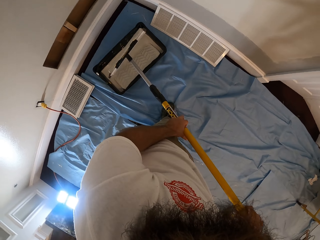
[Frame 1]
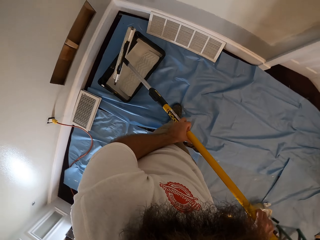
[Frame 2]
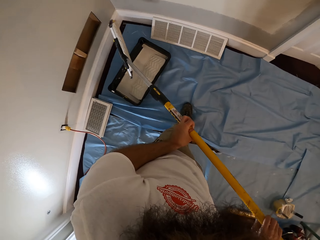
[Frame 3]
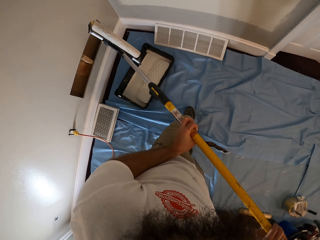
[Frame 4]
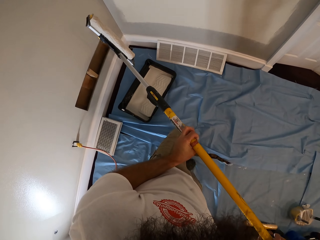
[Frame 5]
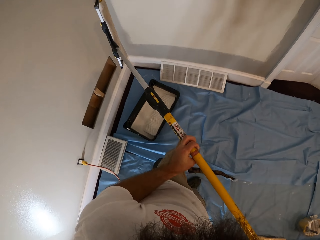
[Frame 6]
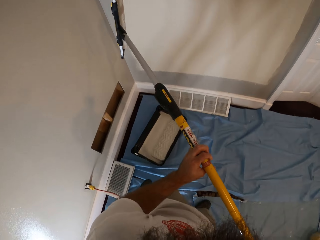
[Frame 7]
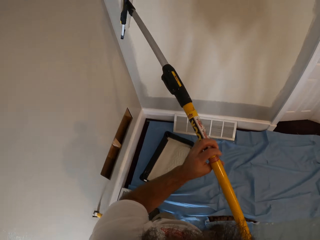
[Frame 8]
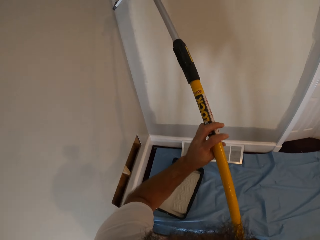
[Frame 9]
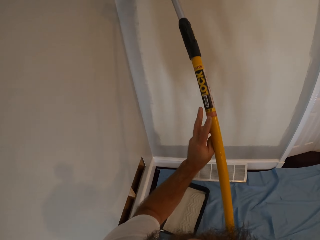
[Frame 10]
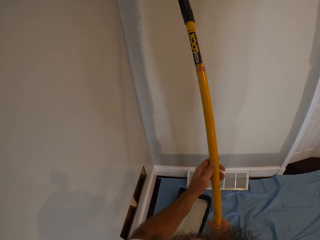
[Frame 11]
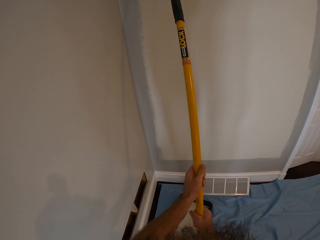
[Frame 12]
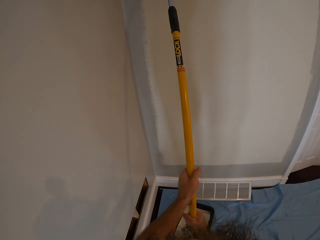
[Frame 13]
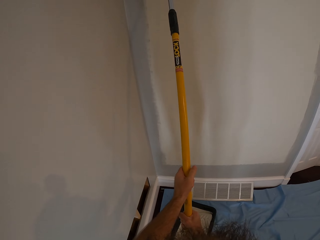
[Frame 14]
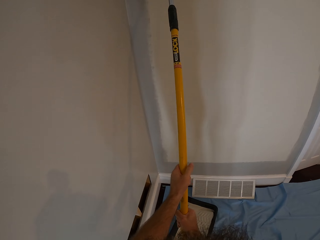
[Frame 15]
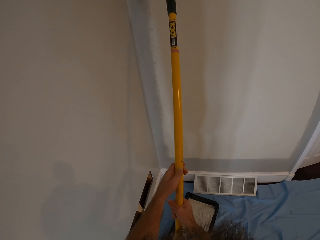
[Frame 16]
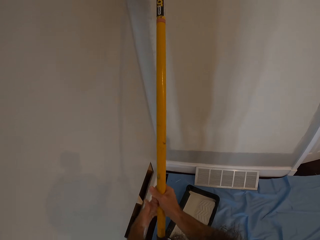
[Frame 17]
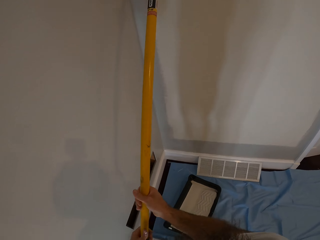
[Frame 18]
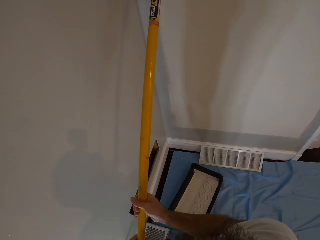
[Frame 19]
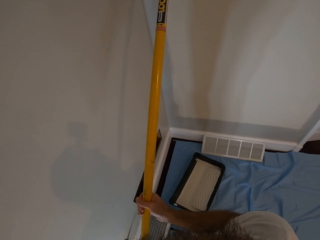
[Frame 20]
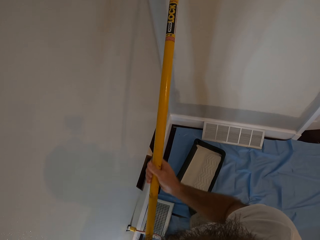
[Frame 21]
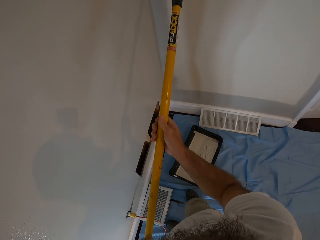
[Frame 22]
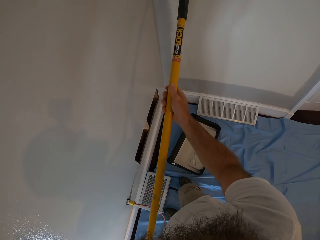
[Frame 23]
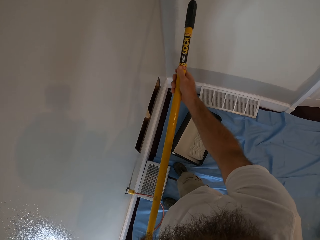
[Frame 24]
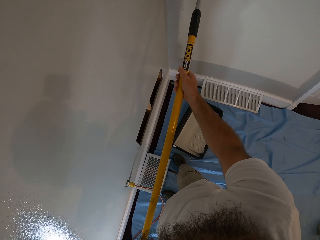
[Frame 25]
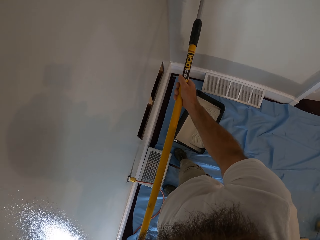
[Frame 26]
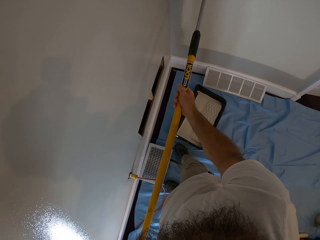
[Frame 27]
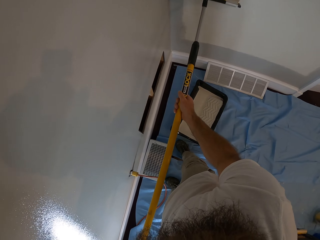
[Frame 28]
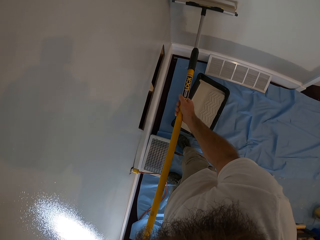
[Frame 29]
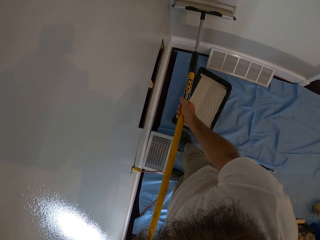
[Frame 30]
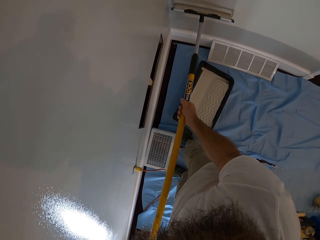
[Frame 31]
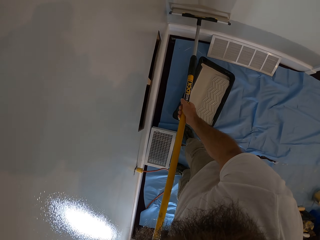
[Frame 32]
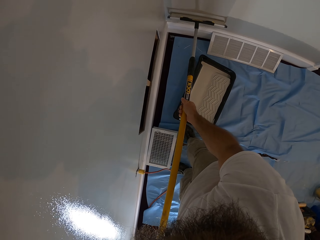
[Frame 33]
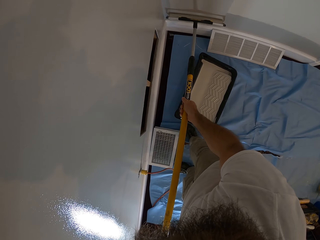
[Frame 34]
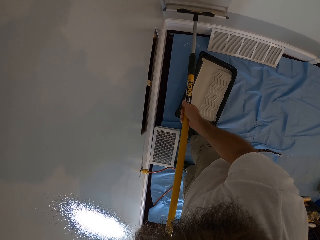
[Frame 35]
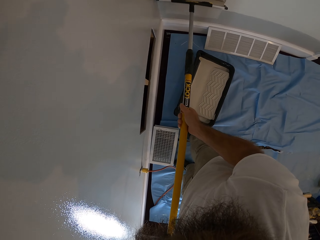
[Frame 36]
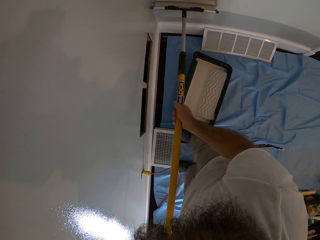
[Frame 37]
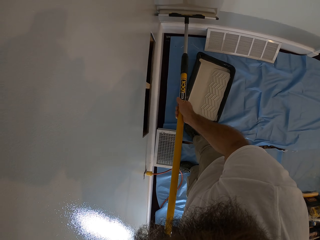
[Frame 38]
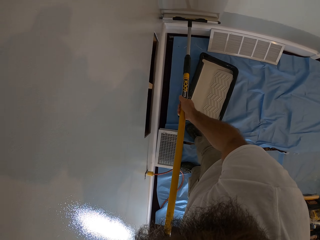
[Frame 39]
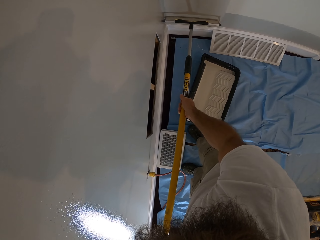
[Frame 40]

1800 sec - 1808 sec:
The camera wearer turns the roller. They paint the wall of the apartment with the paint roller in both hands.

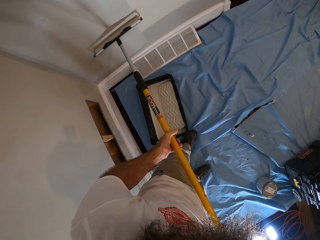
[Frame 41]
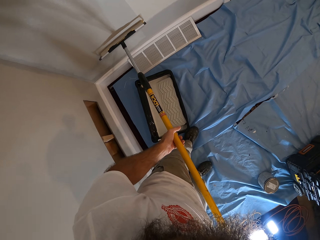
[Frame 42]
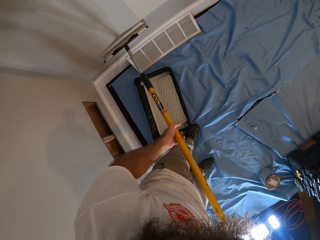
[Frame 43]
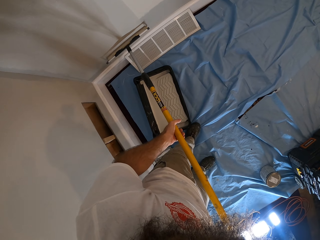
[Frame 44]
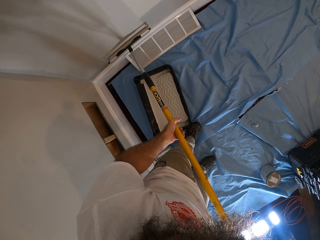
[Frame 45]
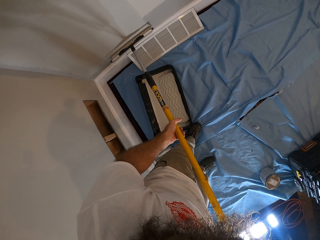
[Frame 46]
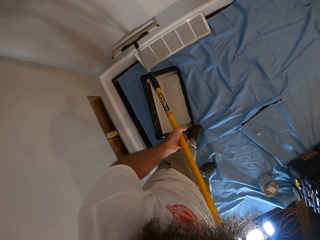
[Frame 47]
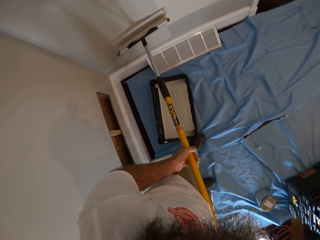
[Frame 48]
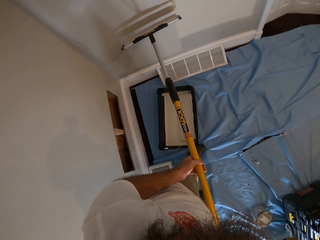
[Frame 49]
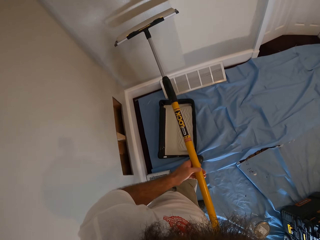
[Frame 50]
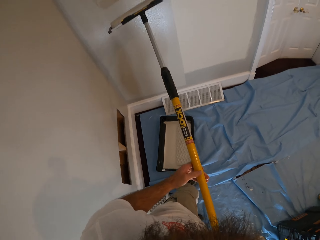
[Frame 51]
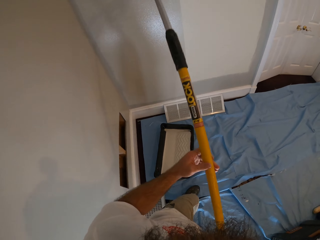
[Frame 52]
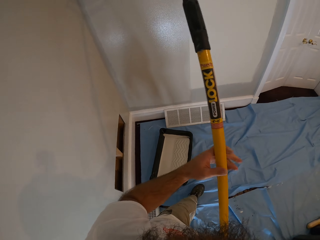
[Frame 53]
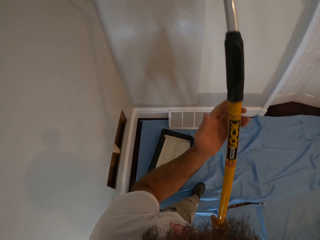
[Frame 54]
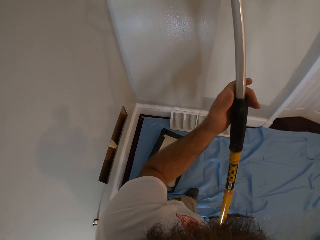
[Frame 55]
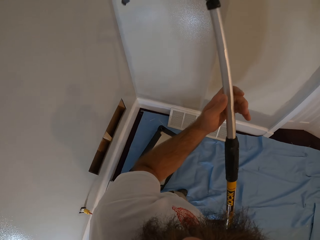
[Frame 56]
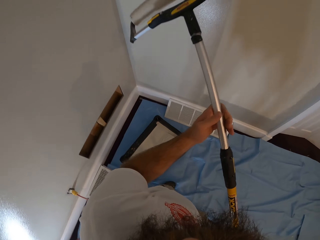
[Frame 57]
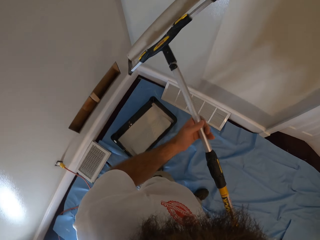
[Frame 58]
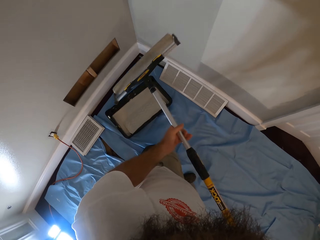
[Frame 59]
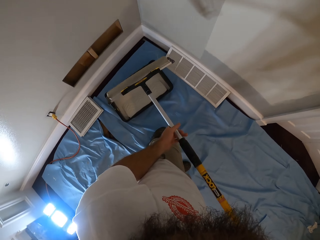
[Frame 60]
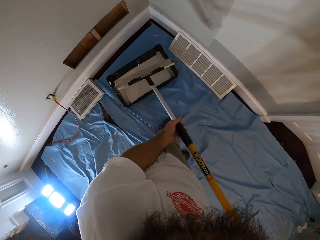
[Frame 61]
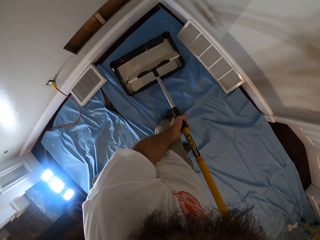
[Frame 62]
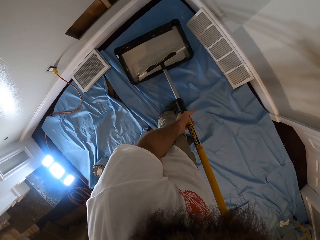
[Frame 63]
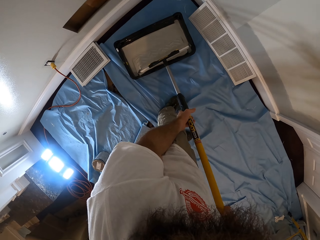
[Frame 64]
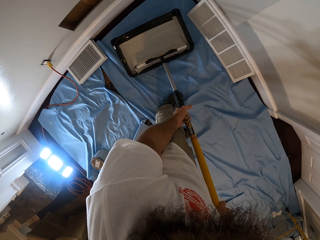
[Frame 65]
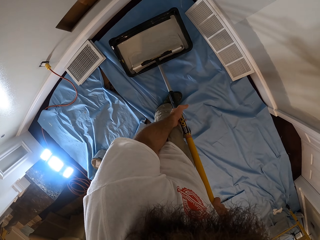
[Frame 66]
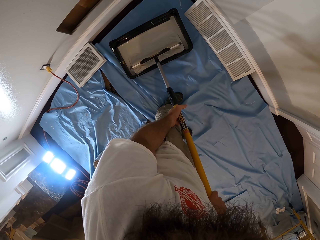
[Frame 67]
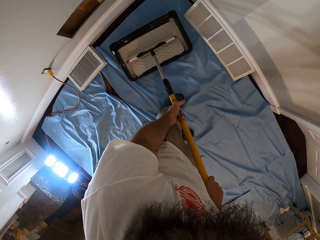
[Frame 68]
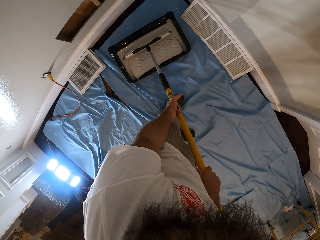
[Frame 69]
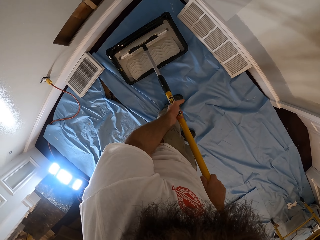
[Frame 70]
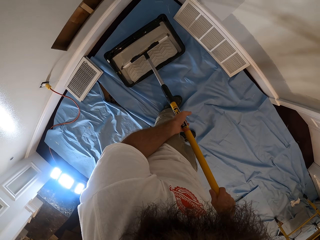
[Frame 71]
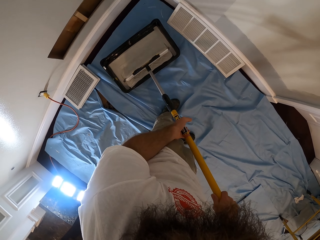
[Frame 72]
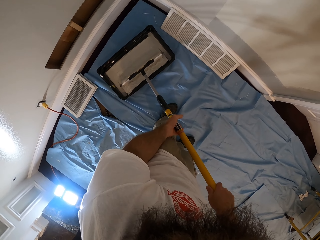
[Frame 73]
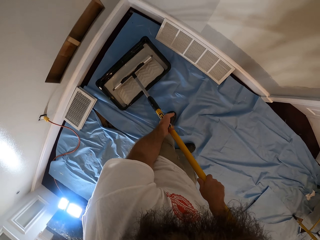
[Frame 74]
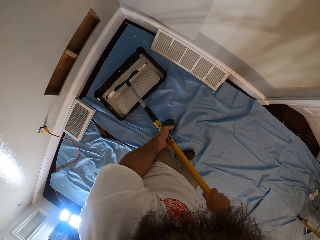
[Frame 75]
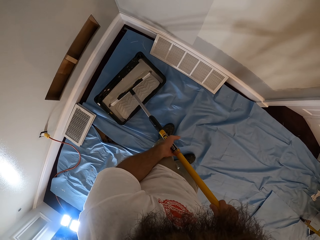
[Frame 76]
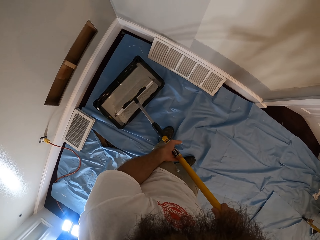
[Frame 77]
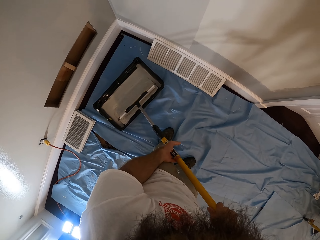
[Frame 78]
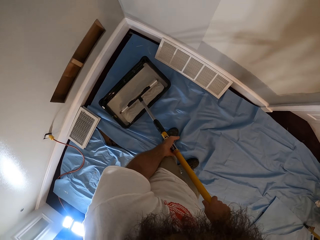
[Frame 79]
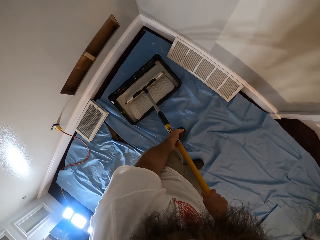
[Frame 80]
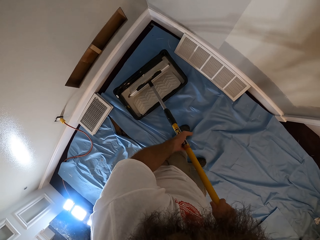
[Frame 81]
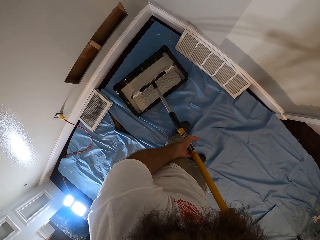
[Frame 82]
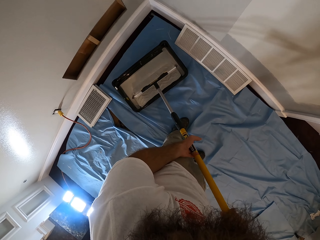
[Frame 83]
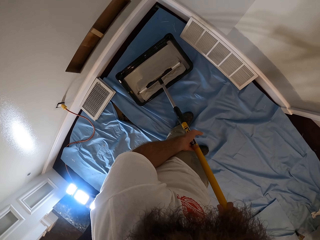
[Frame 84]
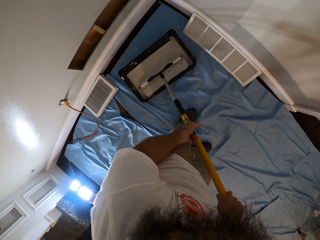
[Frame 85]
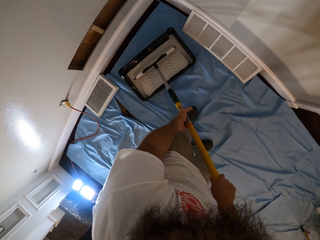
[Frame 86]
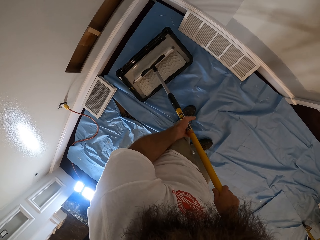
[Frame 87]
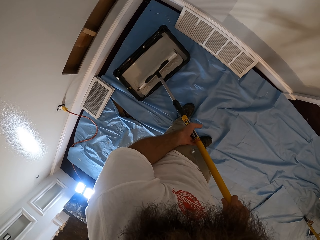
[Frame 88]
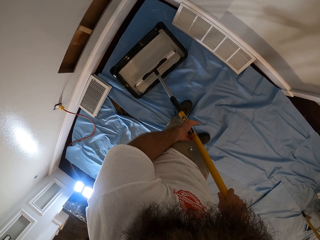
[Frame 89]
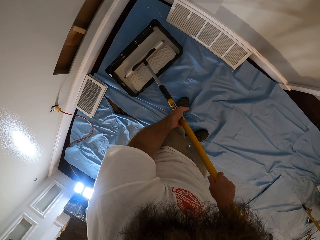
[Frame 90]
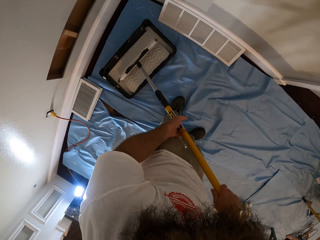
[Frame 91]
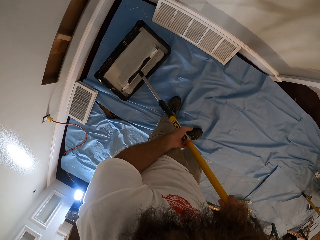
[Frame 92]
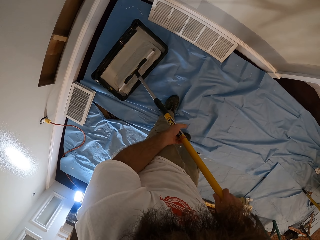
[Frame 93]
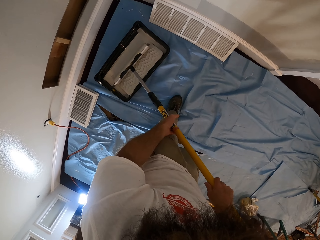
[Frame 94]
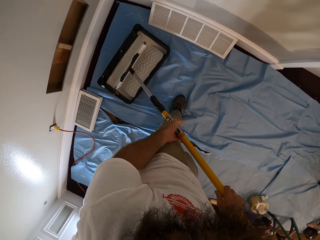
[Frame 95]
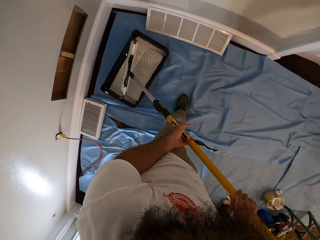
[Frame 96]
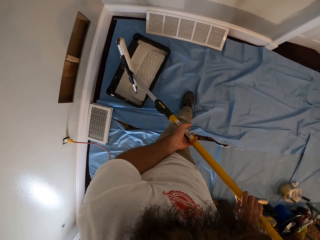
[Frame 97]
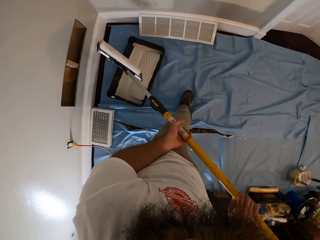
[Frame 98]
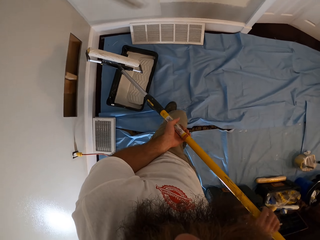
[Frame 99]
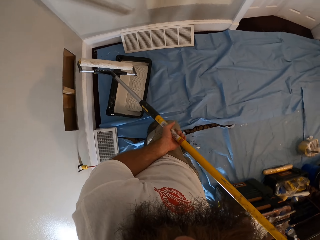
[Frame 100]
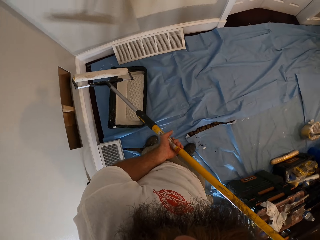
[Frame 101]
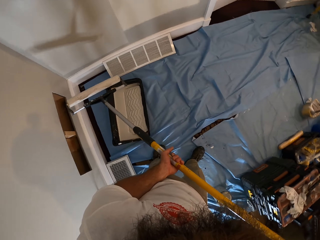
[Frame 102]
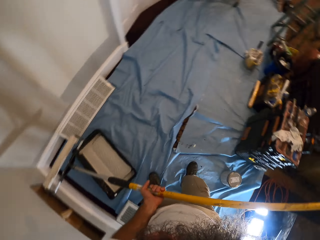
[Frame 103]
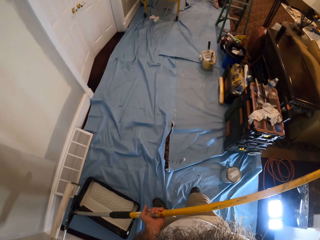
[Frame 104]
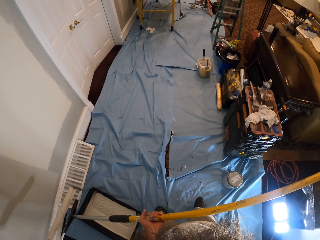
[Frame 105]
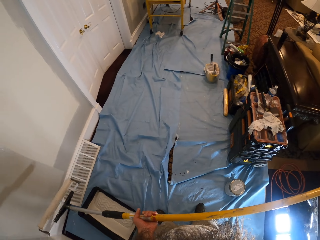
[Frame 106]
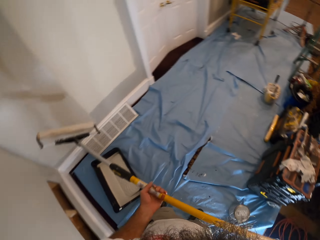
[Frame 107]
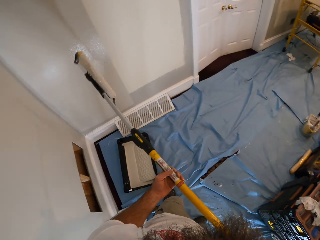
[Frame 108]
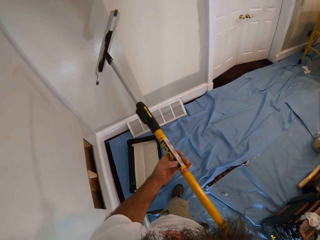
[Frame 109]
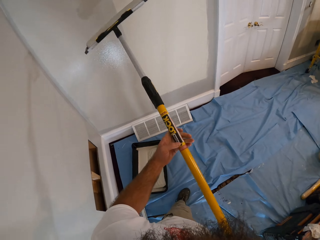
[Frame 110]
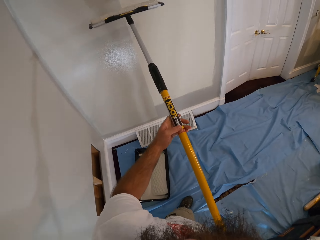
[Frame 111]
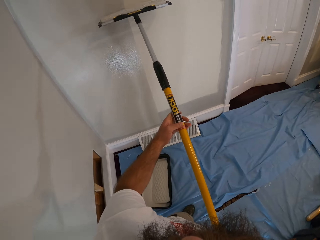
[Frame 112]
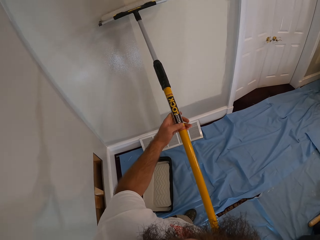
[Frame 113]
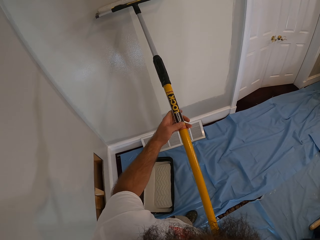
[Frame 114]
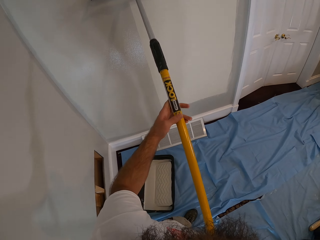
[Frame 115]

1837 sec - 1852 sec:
The camera wearer lifts the roller. They lower the roller. They scoop paint with the paint roller in both hands from the container on the floor. They put the roller in the paint roller tray and roll the roller in the paint roller tray. They turn the roller. They move backwards. They turn the roller. They paint the wall of the apartment with the paint roller in both hands.
